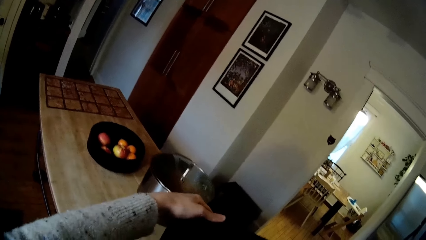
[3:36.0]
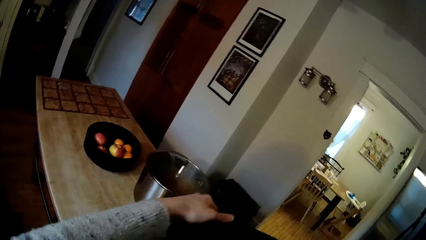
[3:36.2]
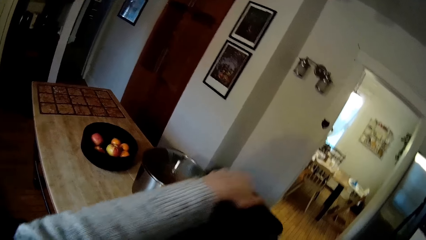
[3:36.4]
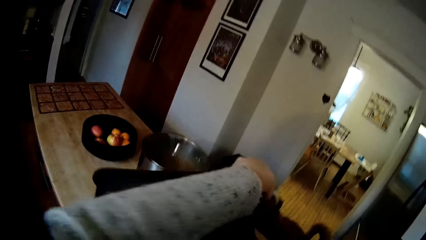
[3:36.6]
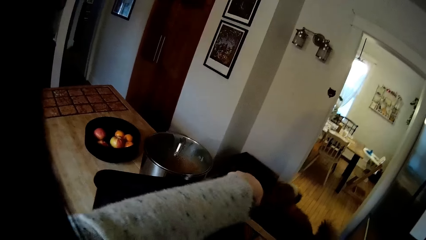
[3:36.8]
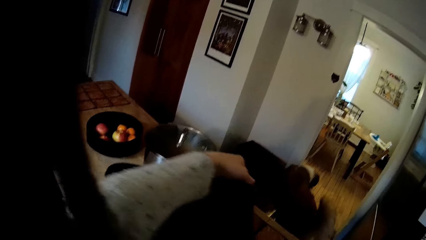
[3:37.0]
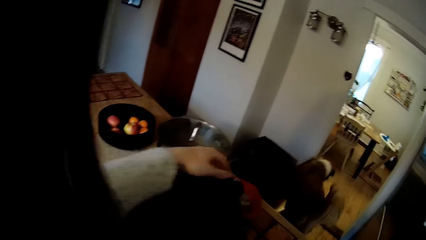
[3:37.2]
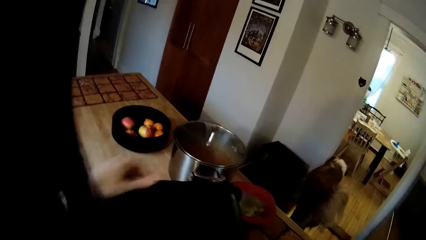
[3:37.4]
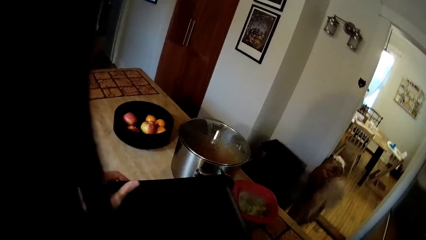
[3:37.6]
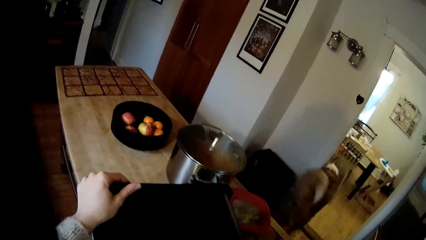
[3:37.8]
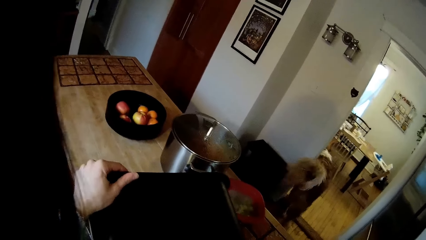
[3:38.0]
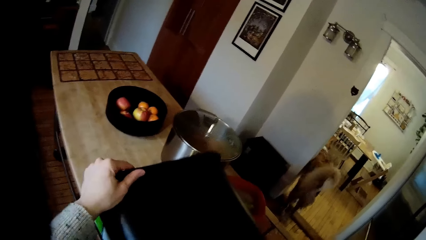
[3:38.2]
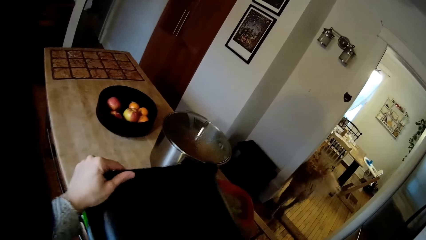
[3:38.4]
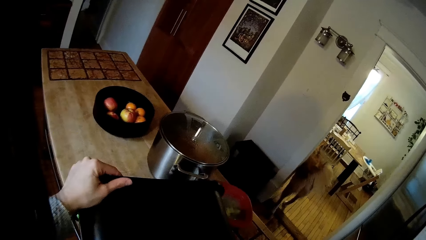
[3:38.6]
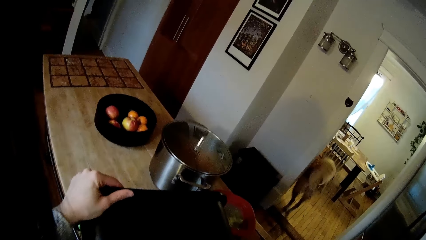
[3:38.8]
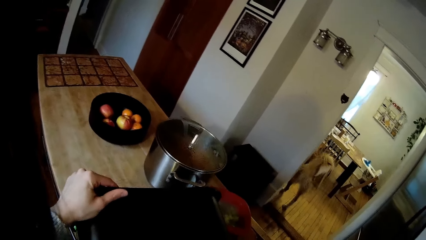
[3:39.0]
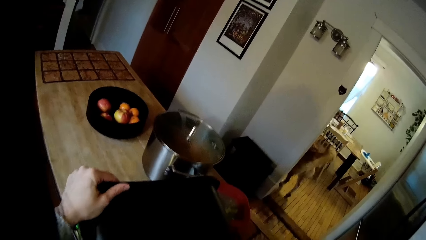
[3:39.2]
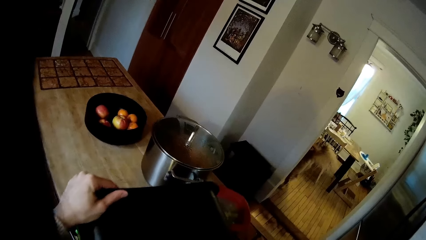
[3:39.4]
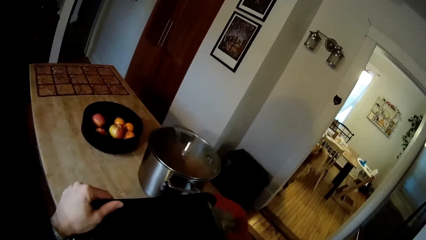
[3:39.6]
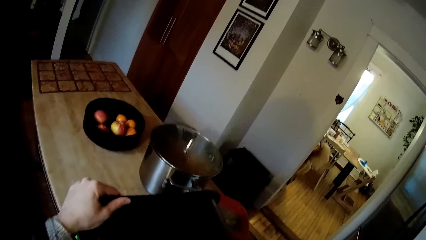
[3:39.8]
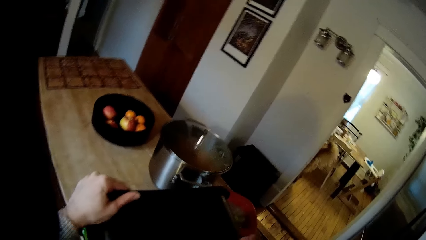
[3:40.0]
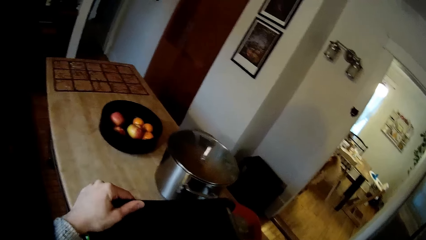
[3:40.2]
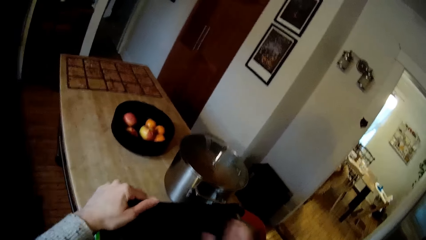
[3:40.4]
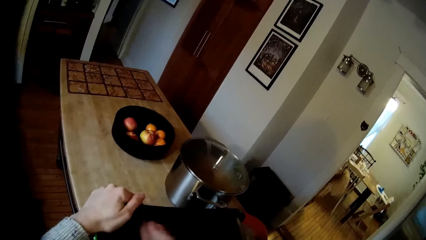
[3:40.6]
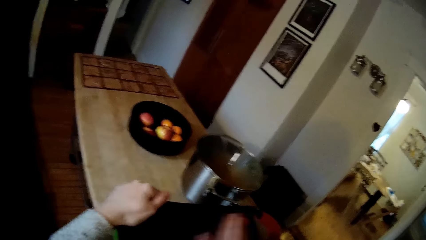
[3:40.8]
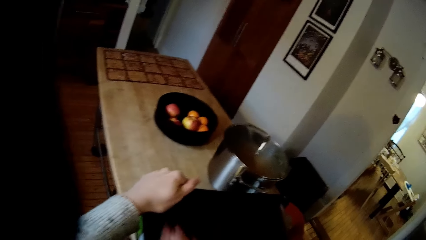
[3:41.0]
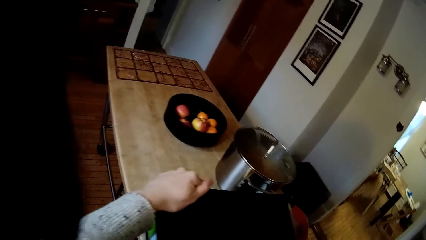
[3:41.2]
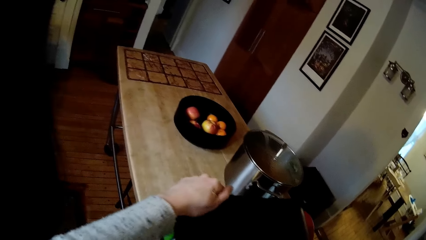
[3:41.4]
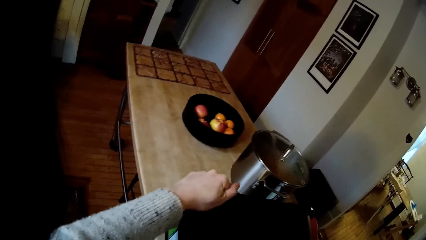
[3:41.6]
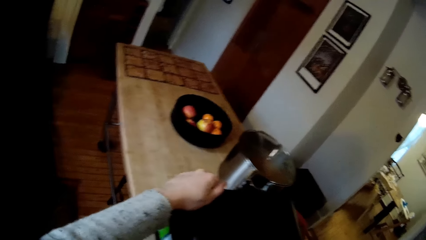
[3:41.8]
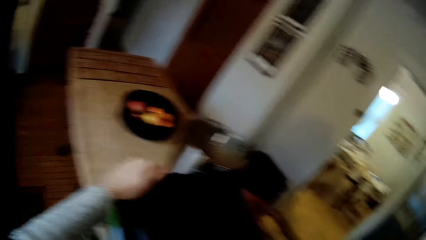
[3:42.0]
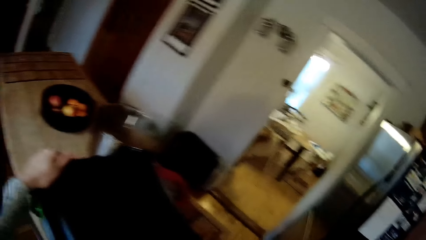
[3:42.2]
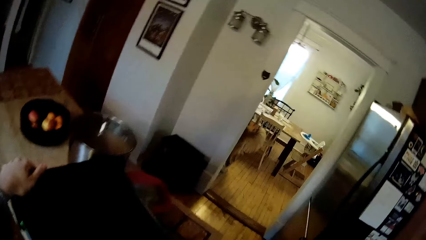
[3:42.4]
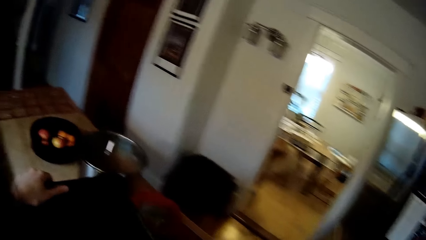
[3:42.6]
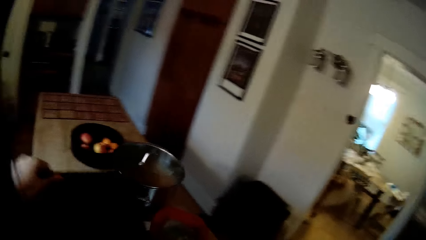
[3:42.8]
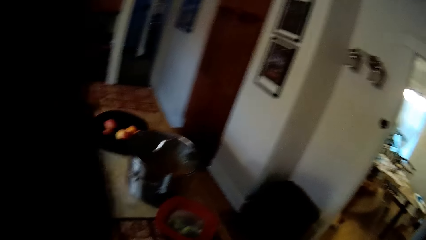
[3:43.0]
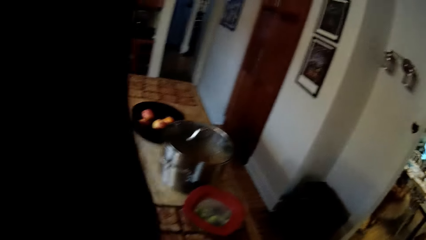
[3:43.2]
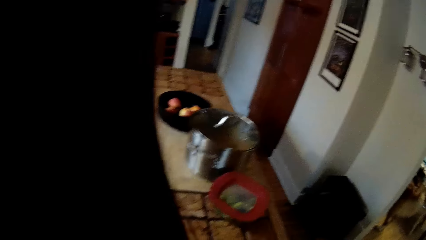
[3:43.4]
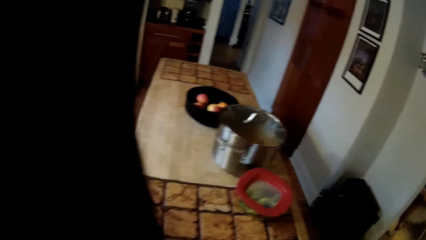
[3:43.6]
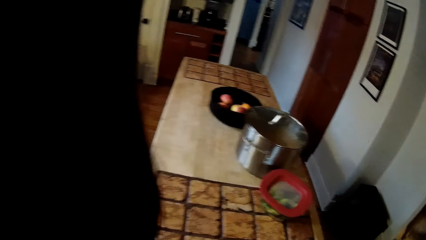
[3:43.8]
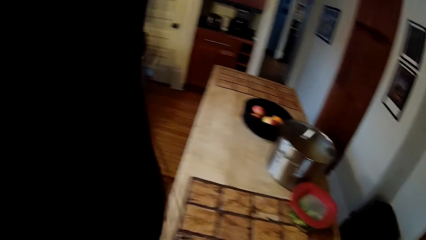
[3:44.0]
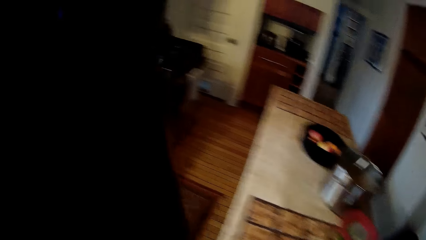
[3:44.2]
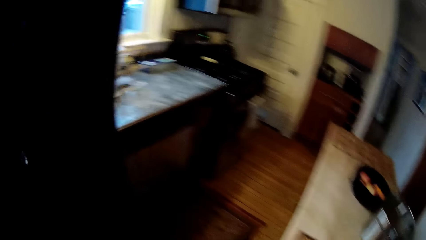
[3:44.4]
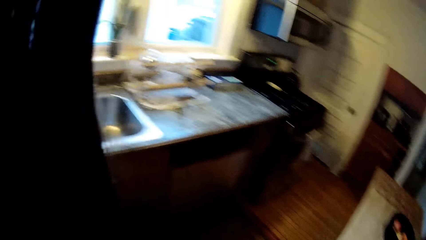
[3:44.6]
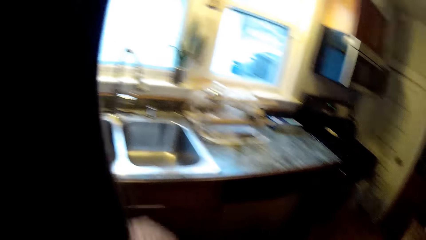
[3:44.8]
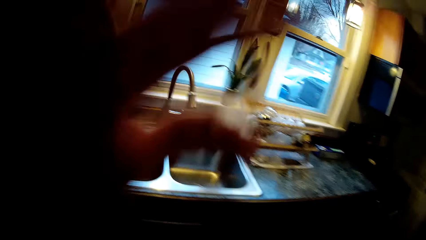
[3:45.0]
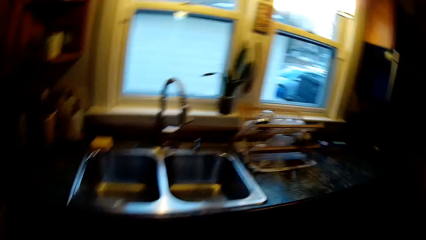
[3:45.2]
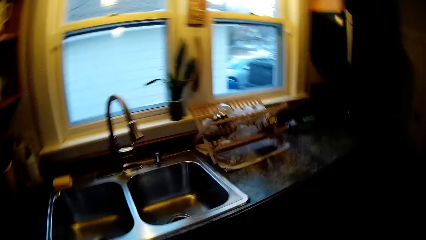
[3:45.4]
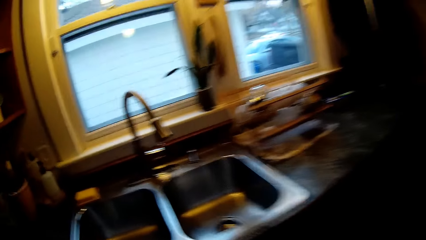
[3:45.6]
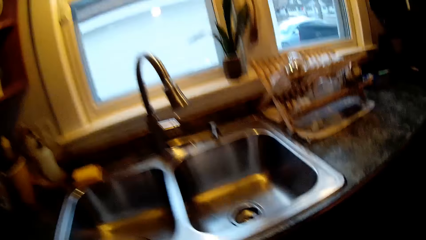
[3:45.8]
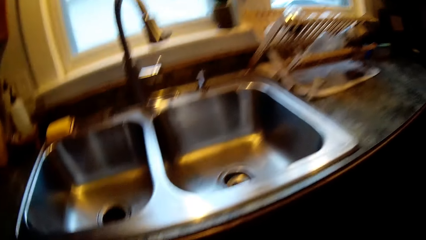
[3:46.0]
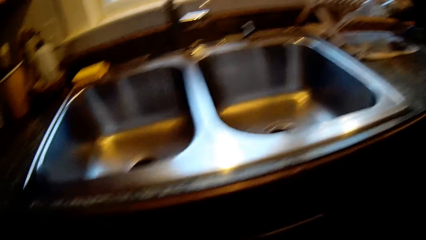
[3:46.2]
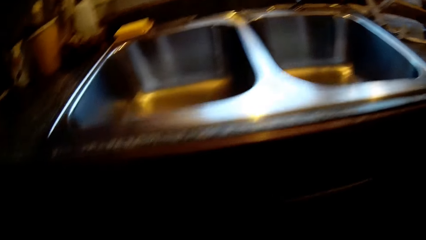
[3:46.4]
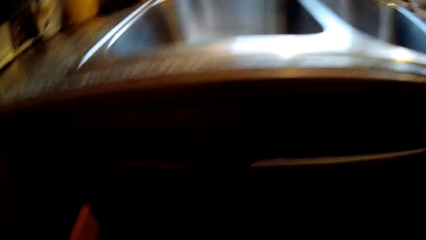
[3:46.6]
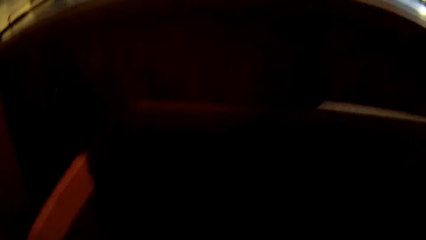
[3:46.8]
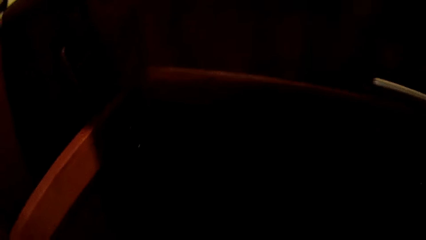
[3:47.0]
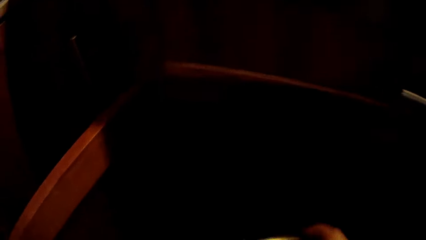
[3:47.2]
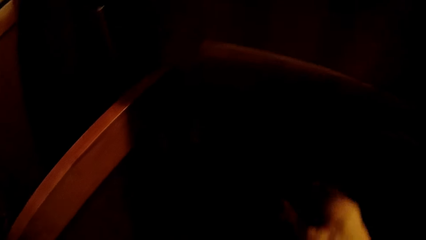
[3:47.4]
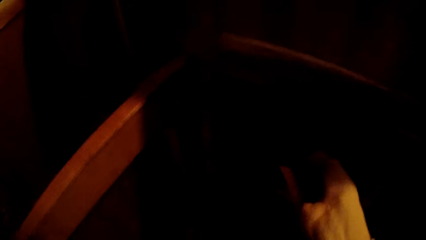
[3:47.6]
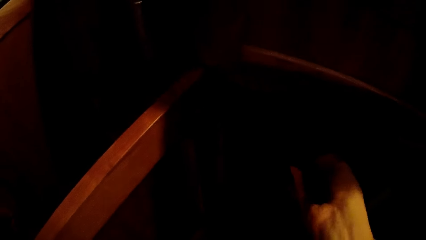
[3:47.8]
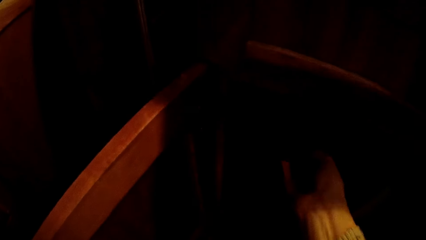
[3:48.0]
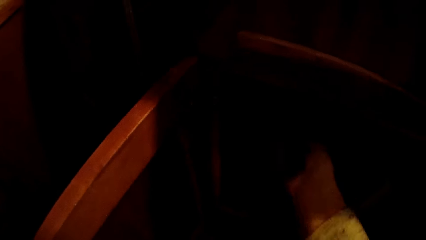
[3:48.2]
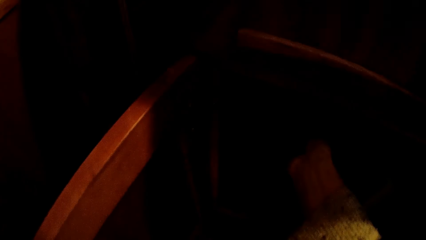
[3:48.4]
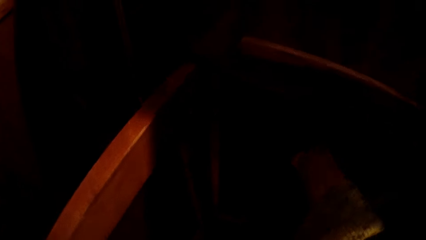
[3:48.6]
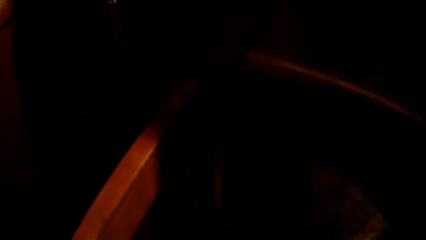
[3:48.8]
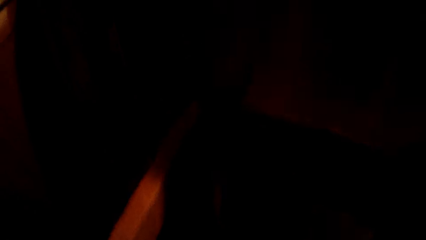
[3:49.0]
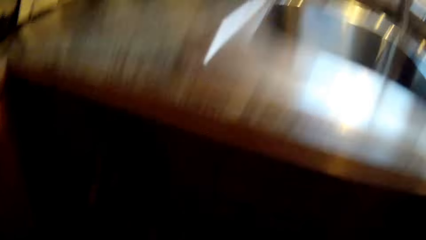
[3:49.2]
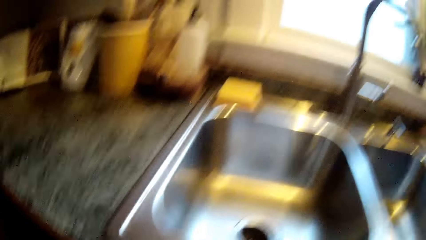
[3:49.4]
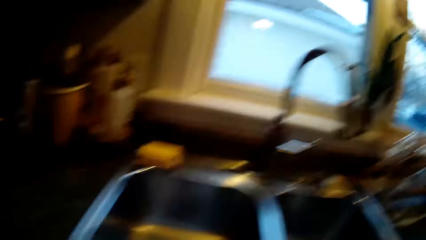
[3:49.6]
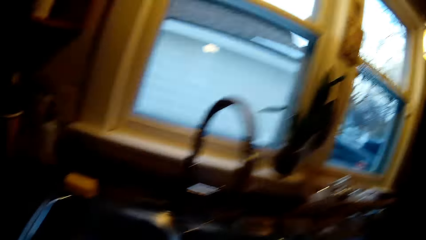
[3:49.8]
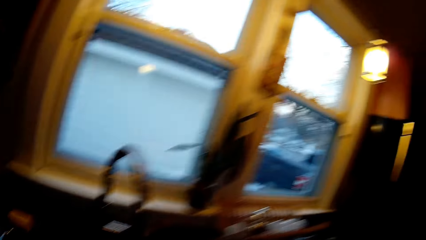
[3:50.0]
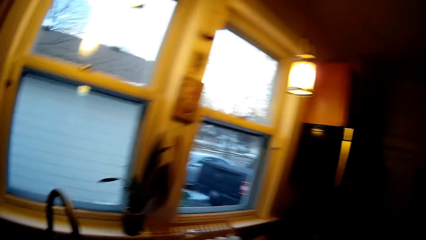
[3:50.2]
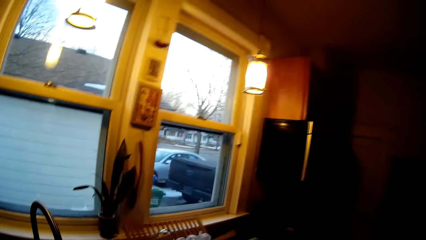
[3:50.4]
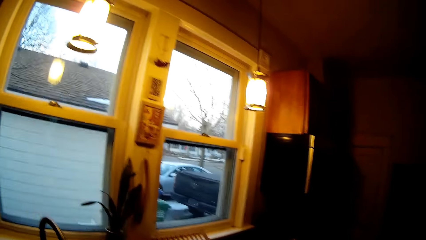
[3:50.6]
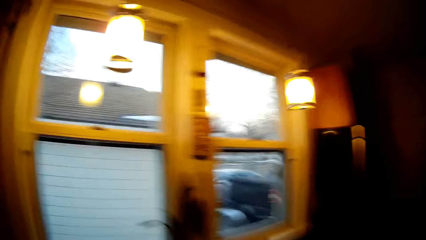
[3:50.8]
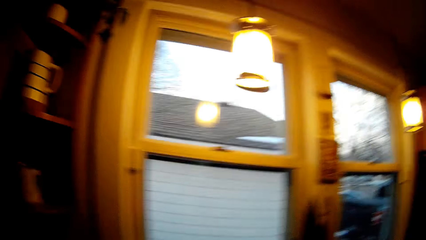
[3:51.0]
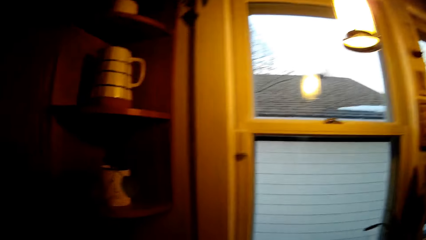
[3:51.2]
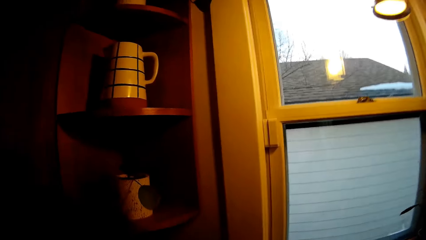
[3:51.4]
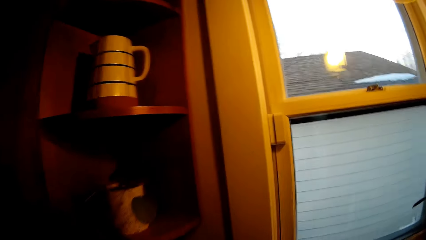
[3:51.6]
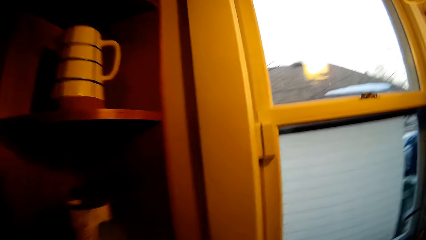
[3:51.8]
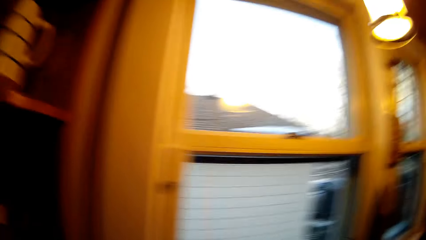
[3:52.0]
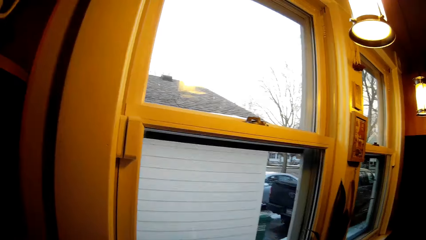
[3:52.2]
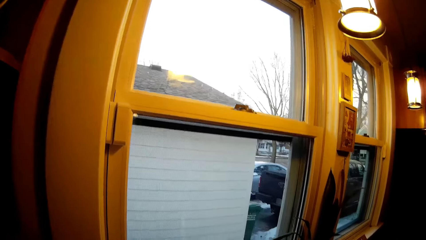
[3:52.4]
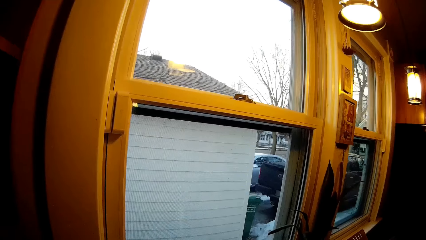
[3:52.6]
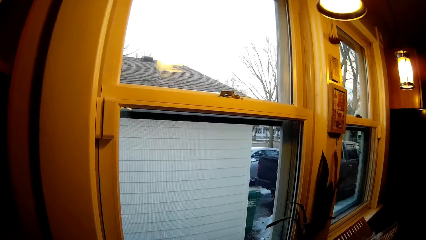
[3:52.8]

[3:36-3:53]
The dog walks out of the kitchen. The camera wearer picks up the black bowl from the table with her left hand. She places the black bowl inside the kitchen cabinet below the sink with her right hand.
